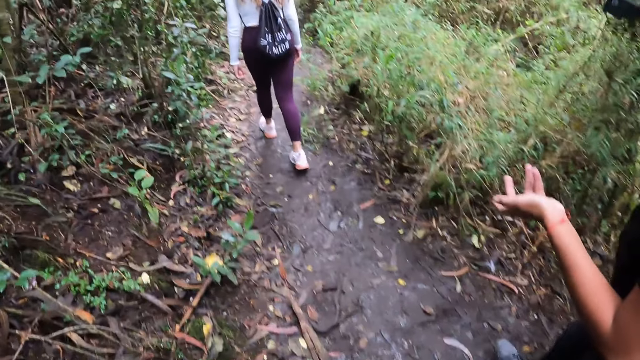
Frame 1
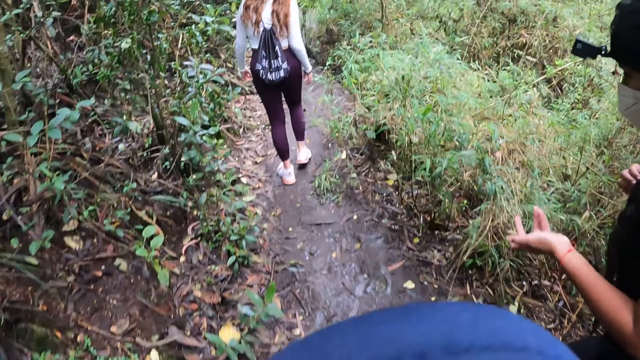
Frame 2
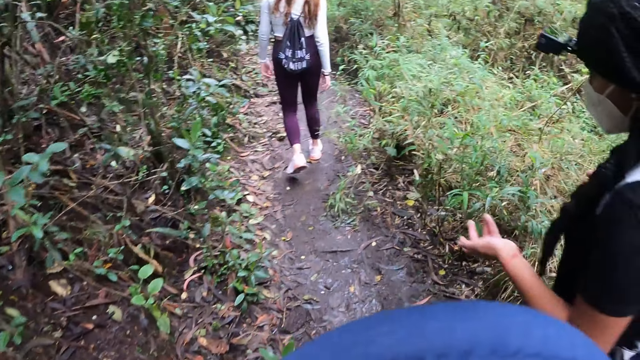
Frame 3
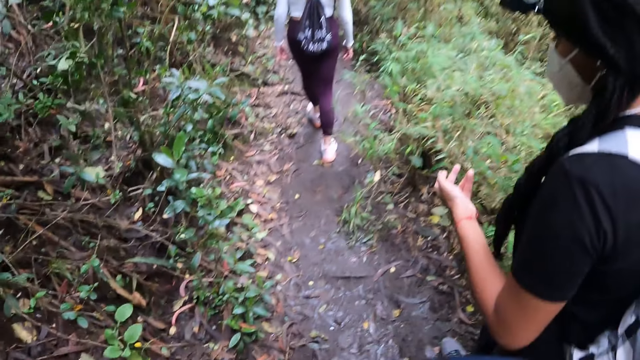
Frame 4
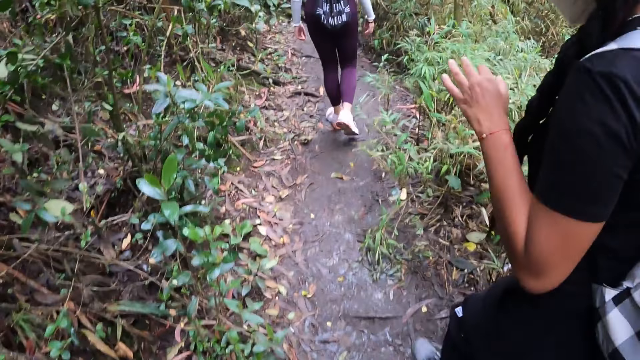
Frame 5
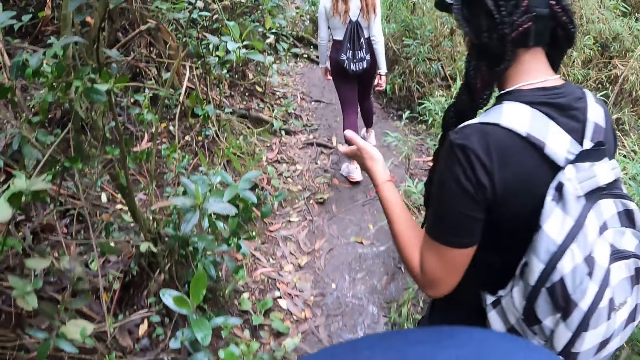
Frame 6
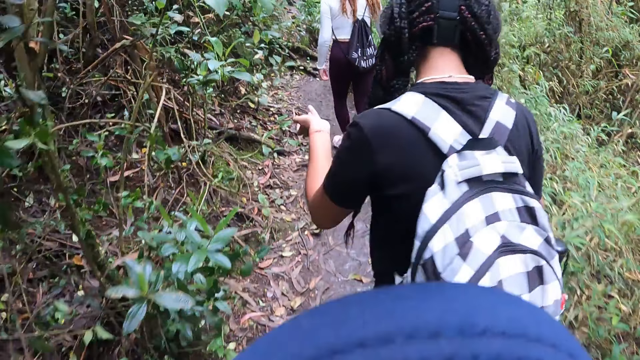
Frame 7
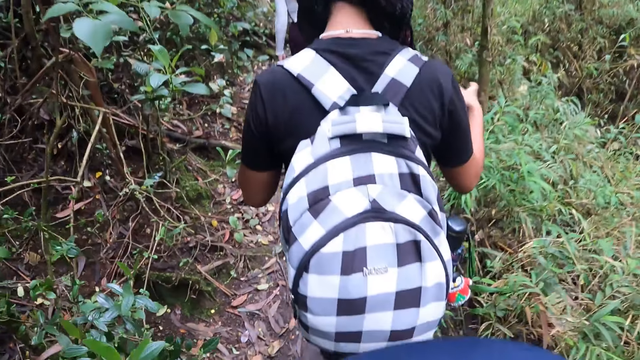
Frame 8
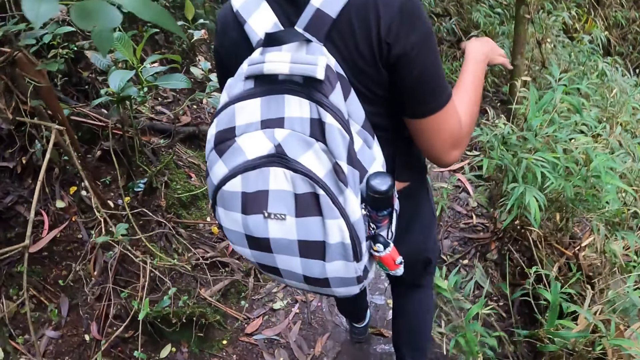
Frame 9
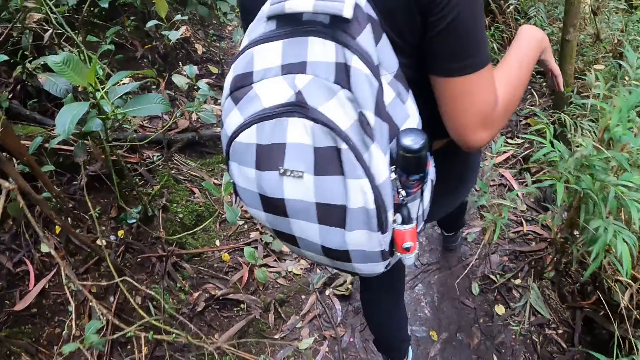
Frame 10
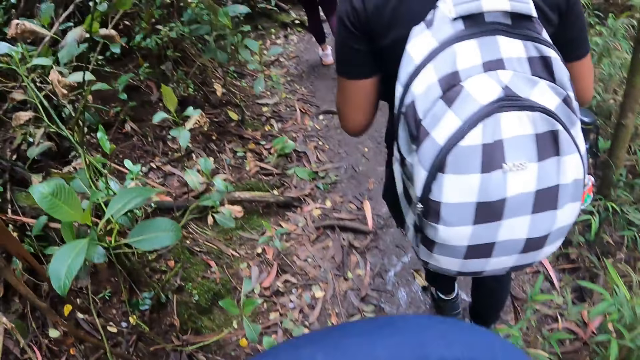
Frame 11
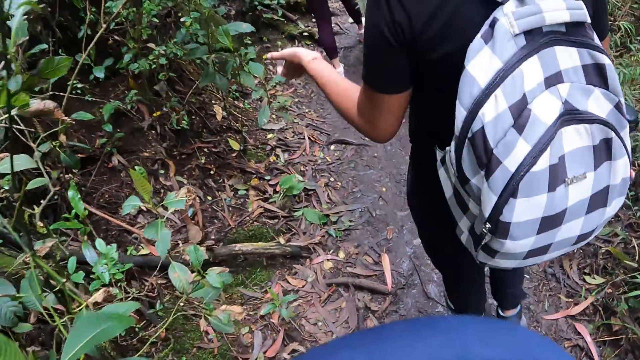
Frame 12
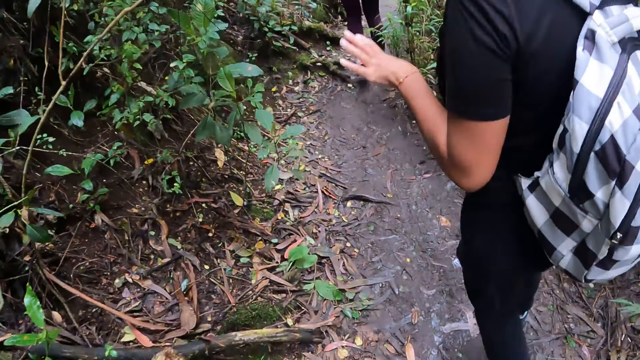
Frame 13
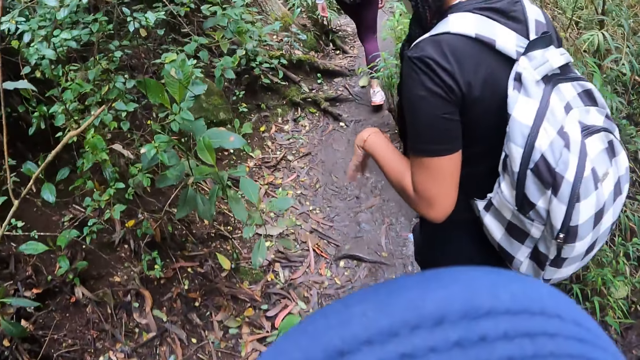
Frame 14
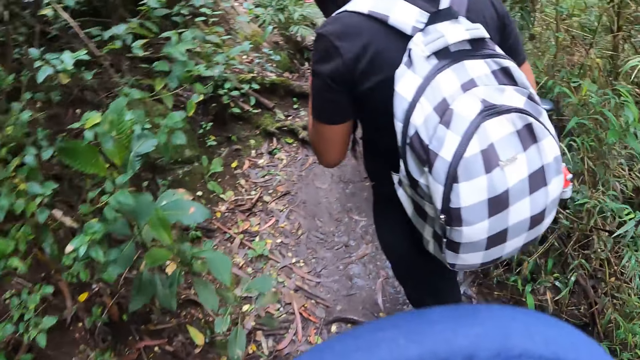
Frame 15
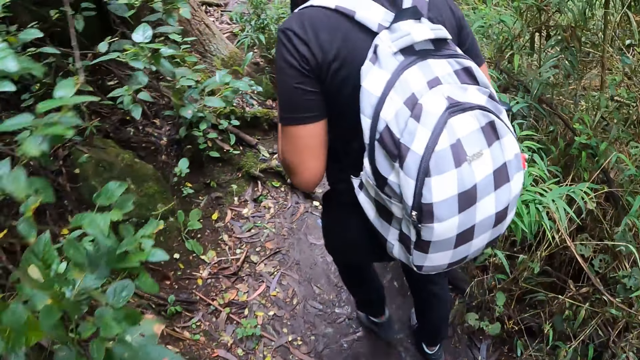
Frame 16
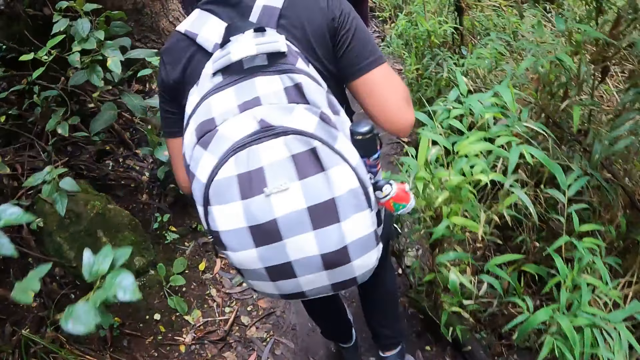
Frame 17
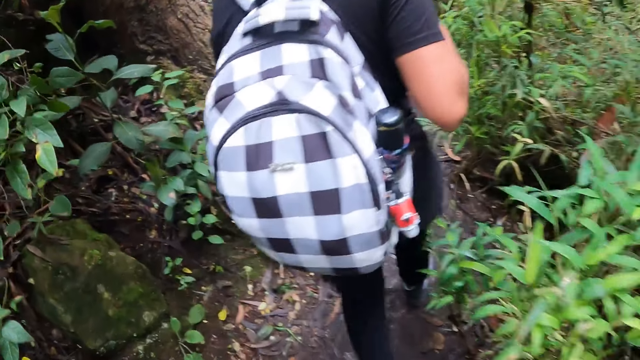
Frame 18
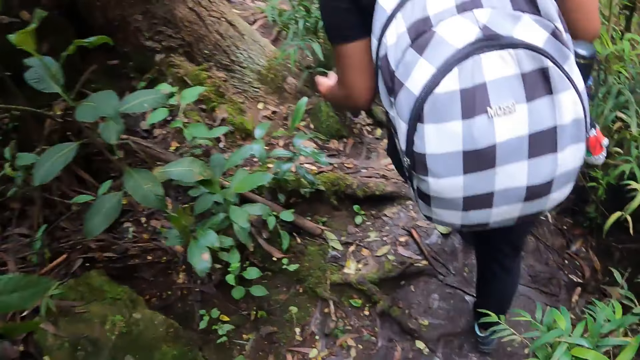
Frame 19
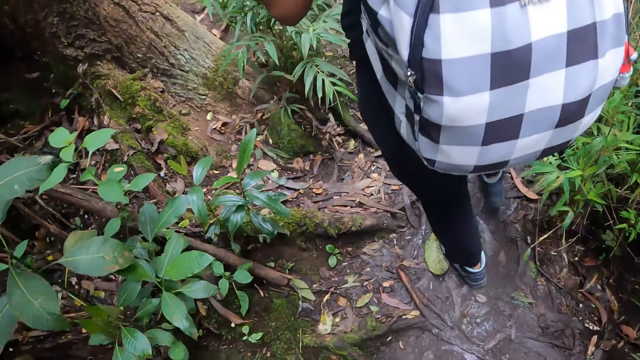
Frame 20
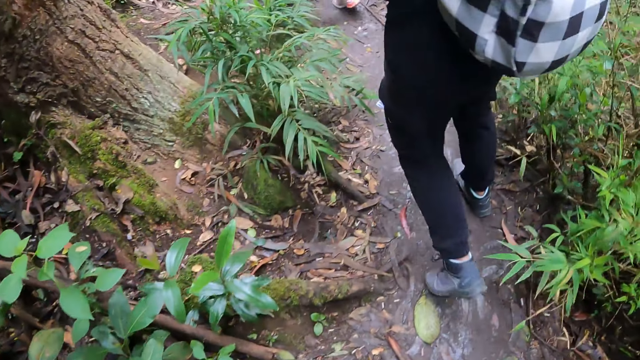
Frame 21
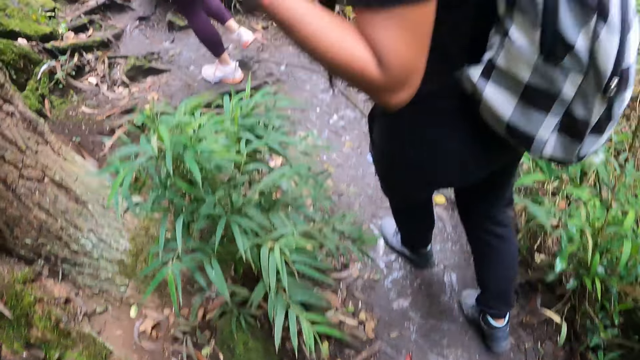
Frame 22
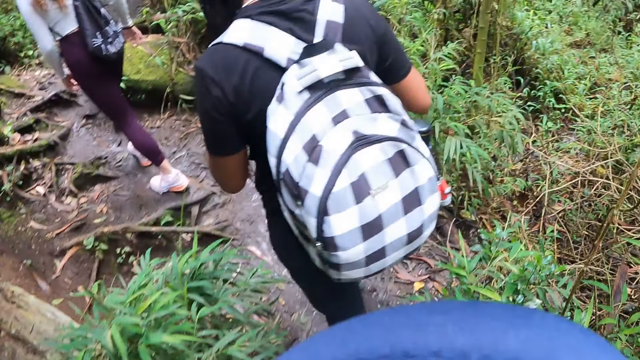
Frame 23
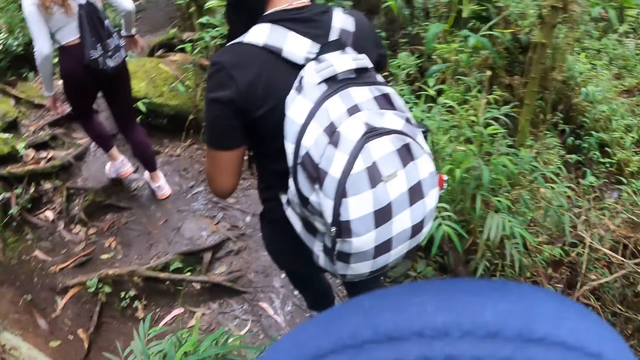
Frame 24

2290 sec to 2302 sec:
A woman gesticulates with both hands. The camera wearer walks along a path.

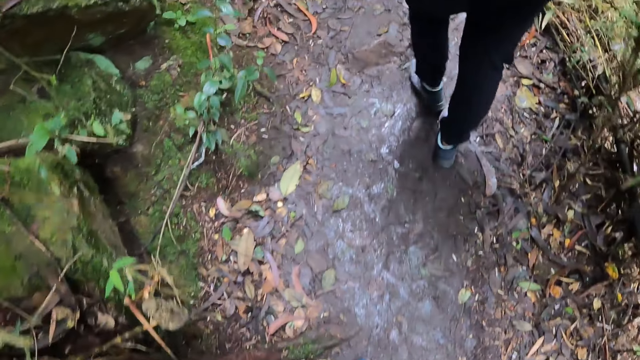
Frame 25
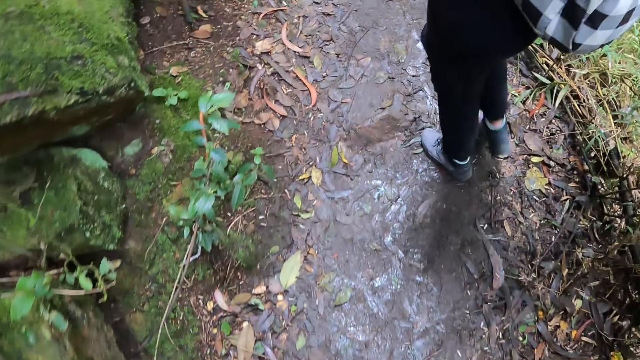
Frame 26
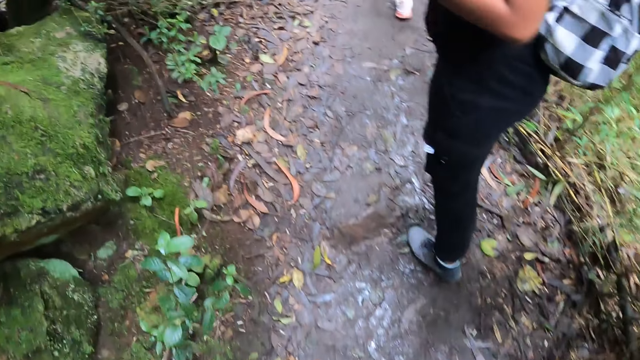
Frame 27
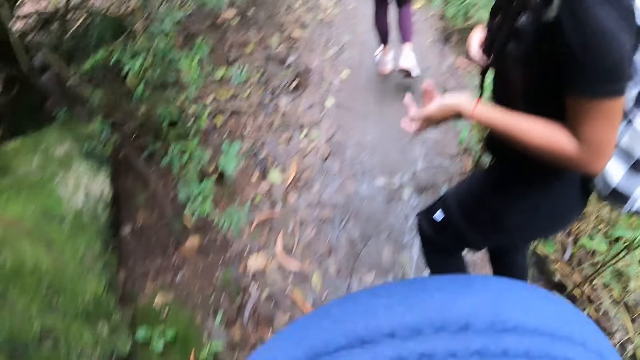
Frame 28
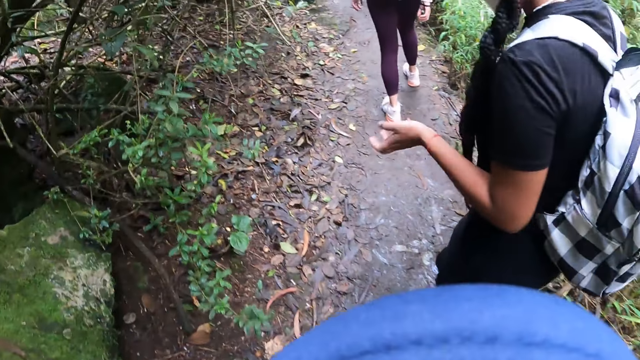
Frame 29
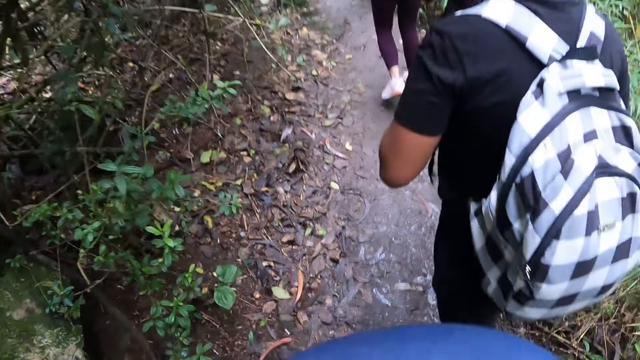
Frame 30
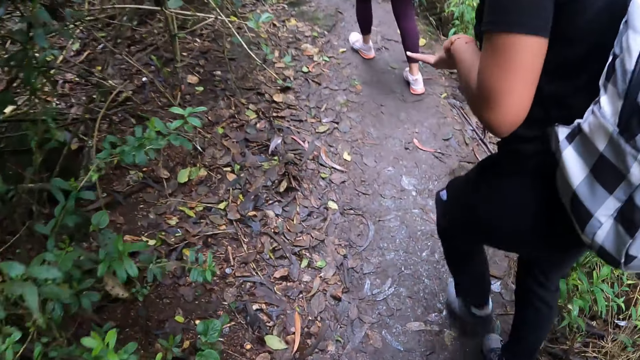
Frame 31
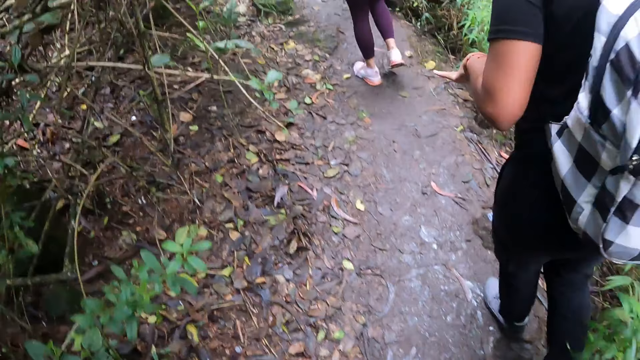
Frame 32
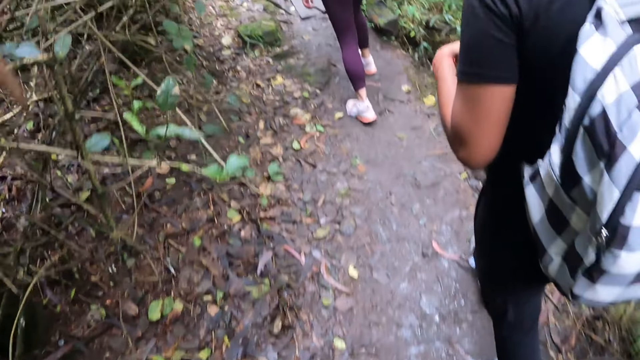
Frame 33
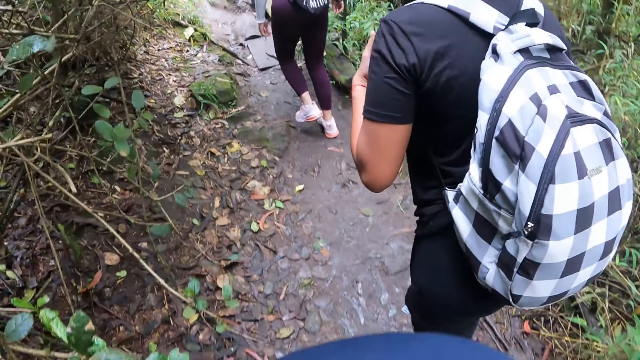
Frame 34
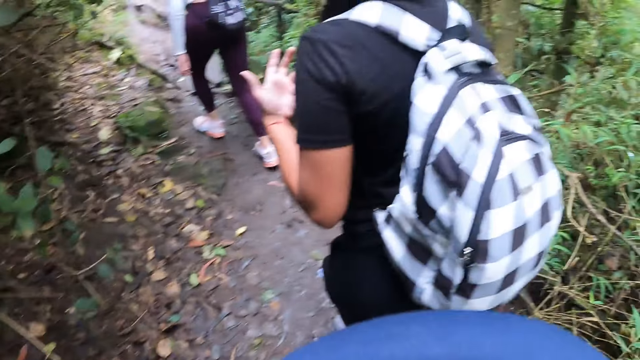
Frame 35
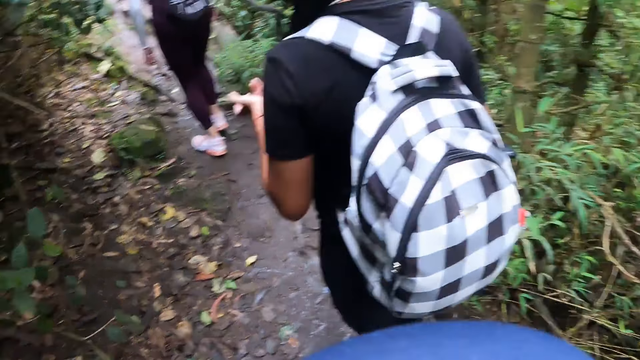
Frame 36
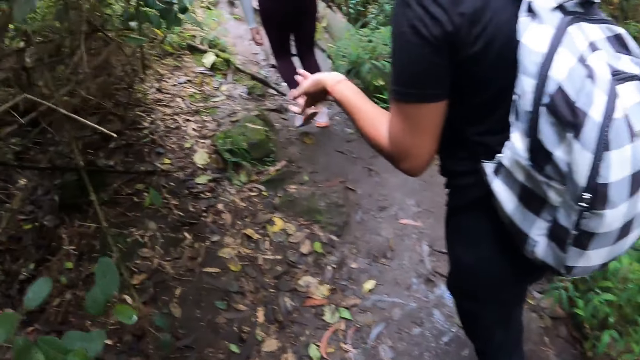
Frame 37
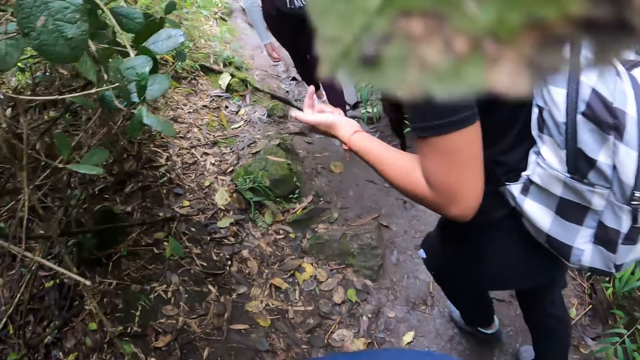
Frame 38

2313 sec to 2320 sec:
A woman gesticulates with her left hand.

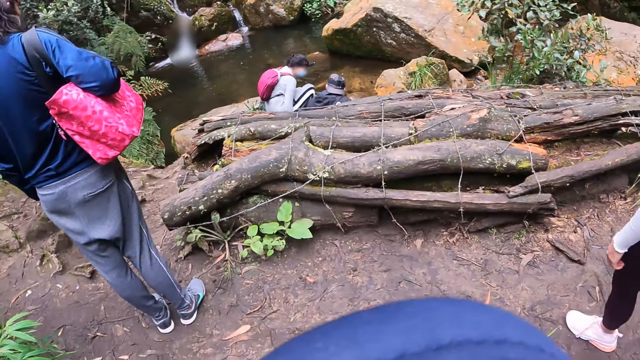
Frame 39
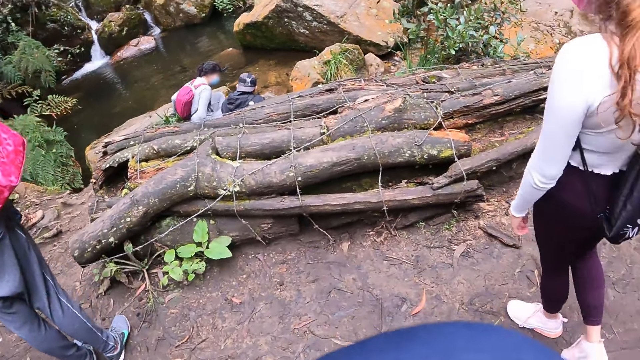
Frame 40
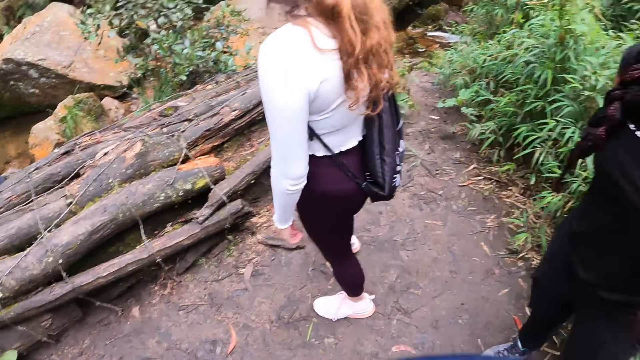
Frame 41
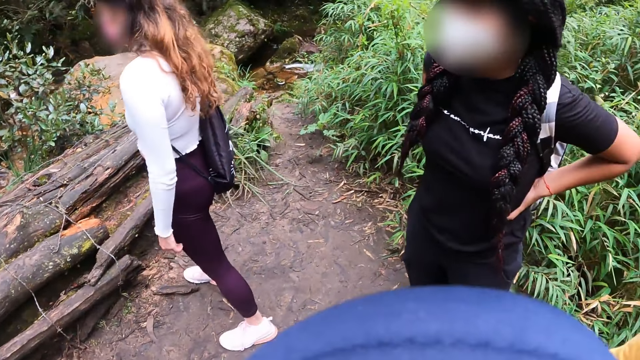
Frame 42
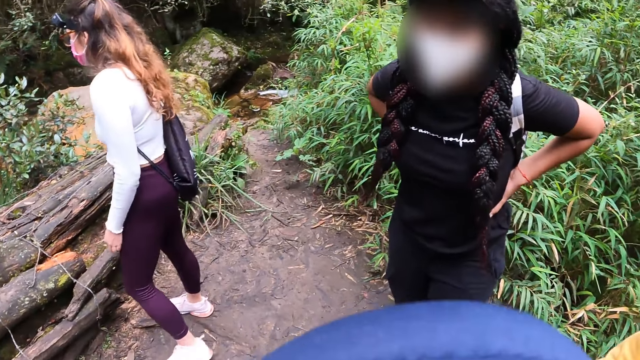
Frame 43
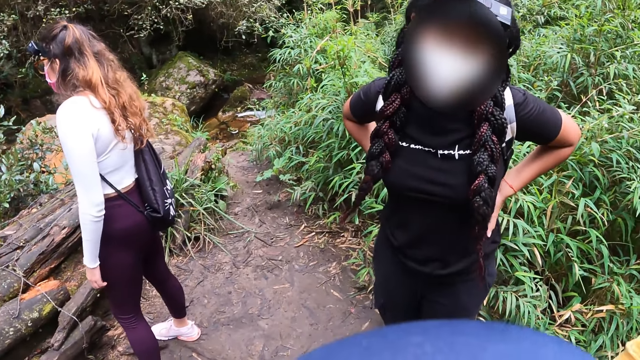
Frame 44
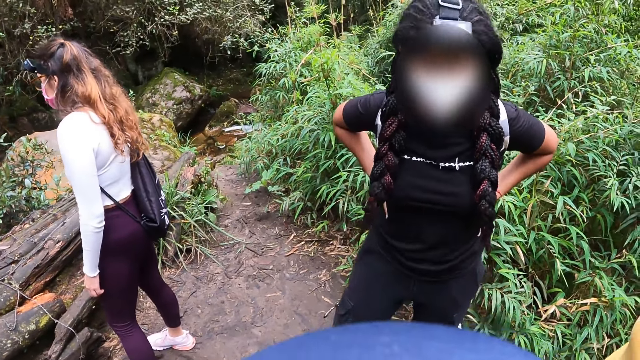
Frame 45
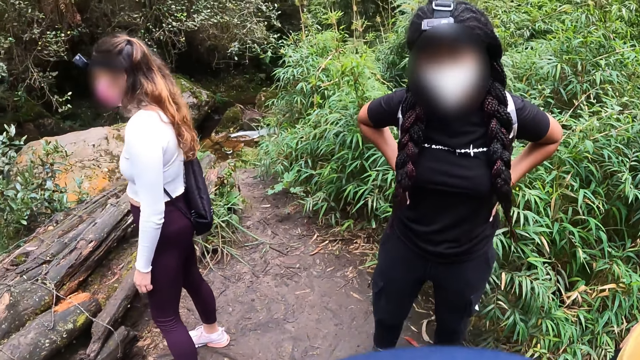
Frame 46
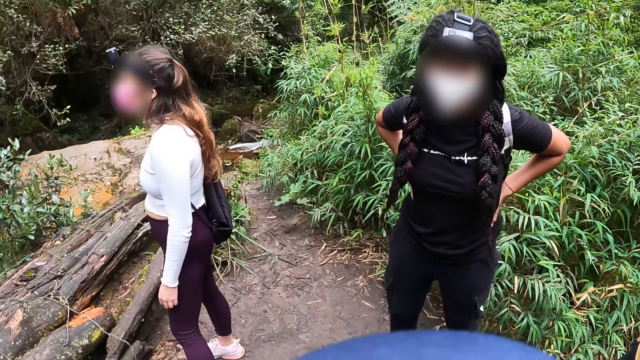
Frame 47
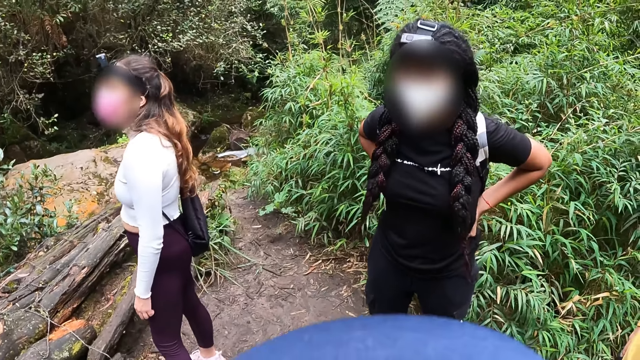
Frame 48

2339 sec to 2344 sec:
The woman holds her waist with both hands. The camera wearer stands along the path. The woman interacts with the camera wearer.
